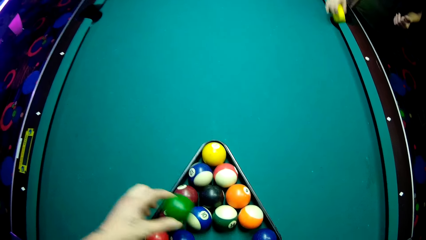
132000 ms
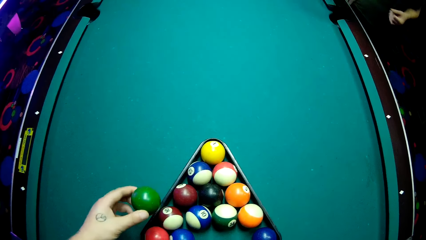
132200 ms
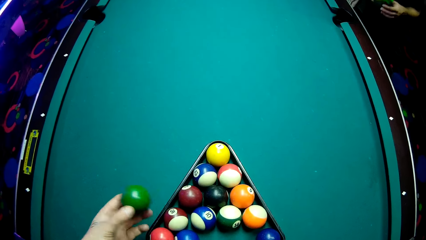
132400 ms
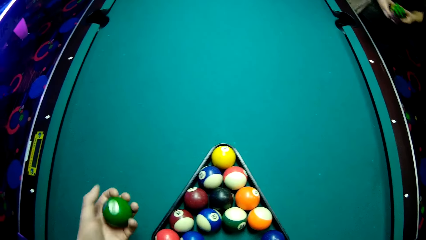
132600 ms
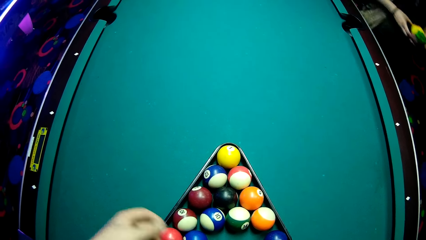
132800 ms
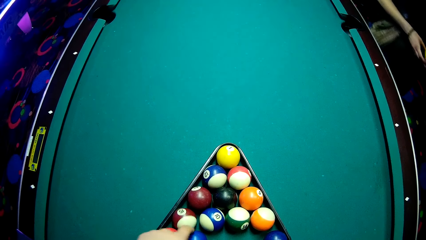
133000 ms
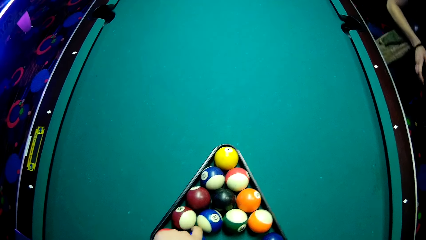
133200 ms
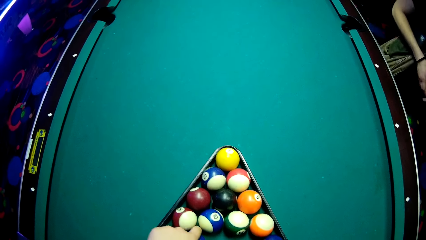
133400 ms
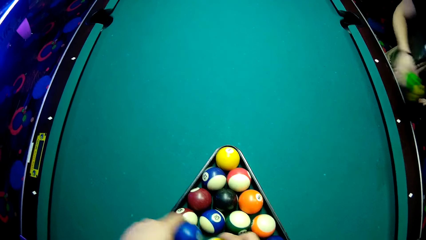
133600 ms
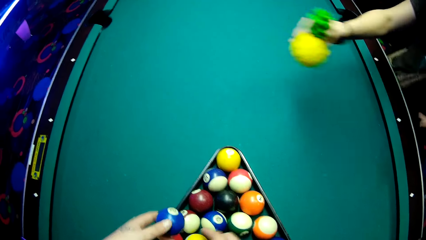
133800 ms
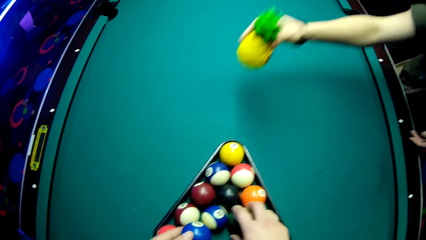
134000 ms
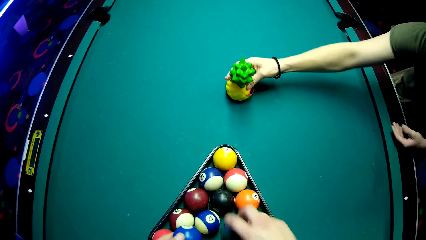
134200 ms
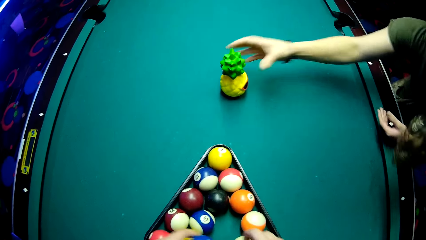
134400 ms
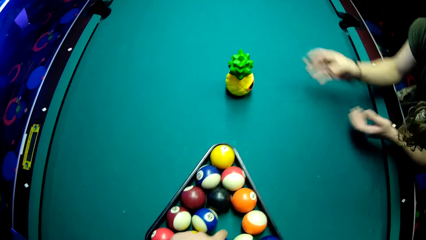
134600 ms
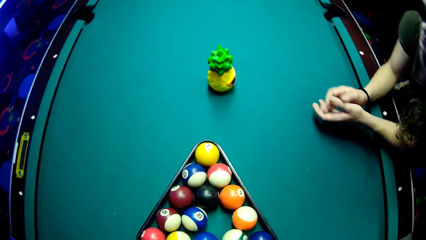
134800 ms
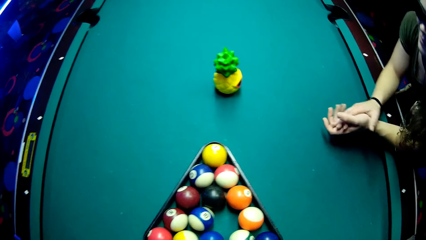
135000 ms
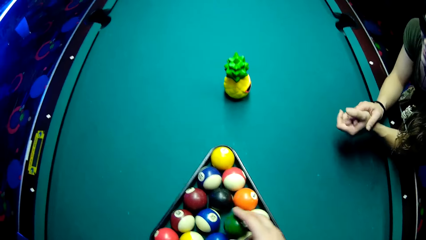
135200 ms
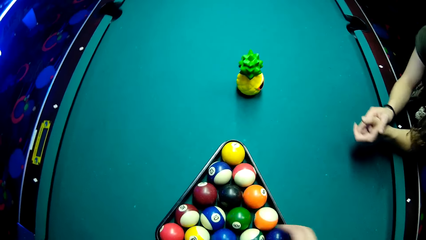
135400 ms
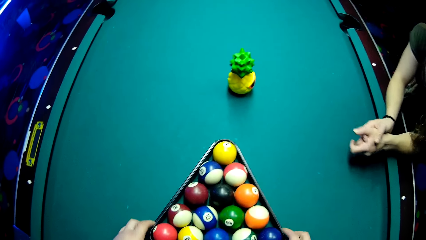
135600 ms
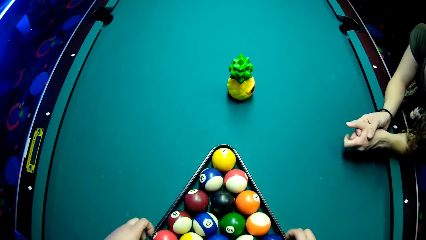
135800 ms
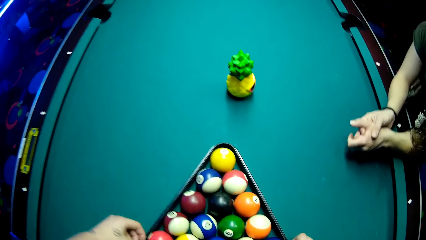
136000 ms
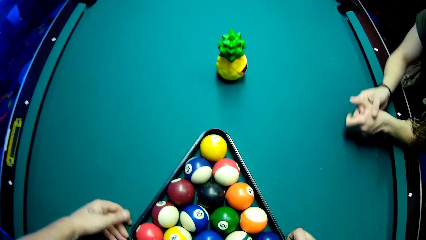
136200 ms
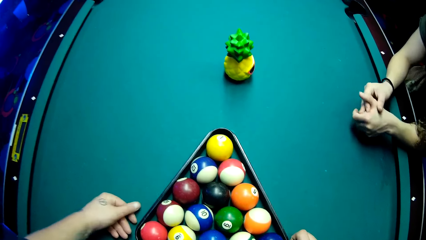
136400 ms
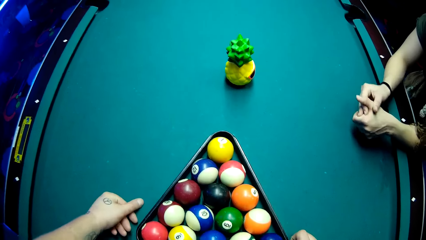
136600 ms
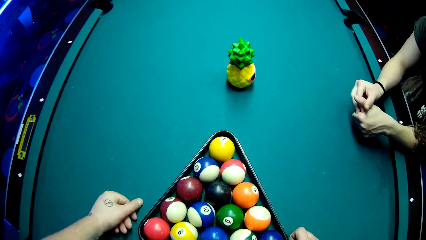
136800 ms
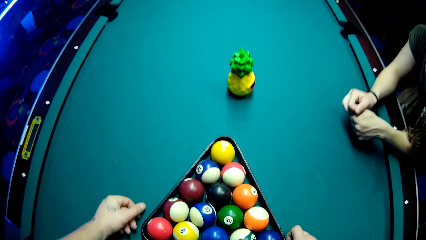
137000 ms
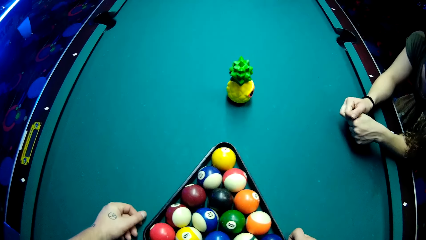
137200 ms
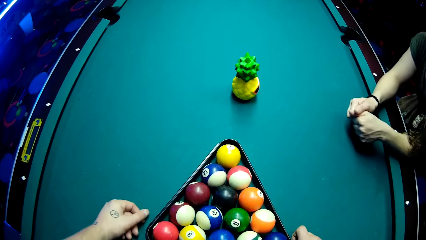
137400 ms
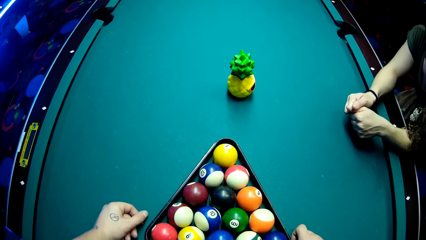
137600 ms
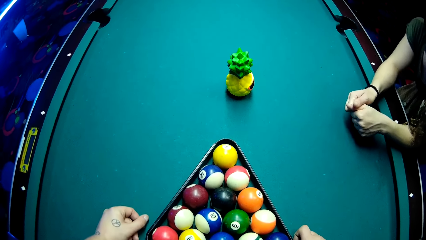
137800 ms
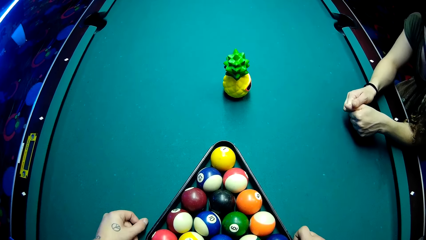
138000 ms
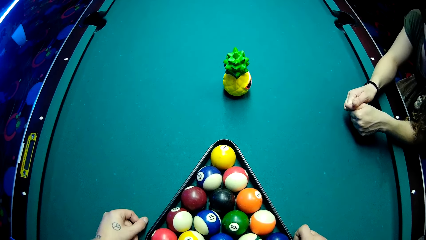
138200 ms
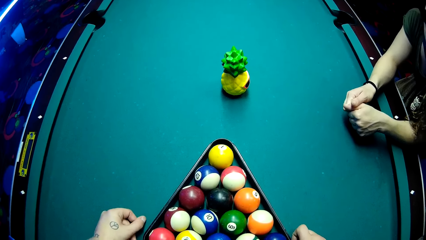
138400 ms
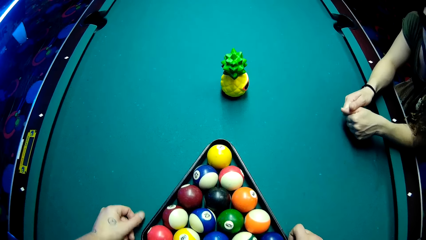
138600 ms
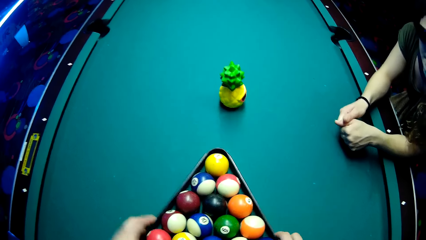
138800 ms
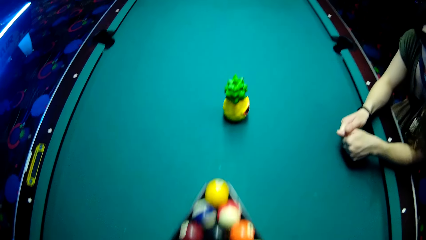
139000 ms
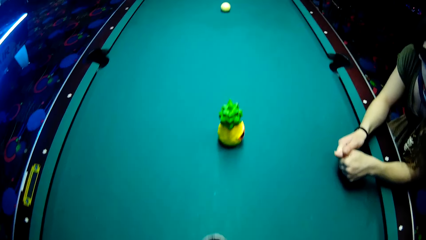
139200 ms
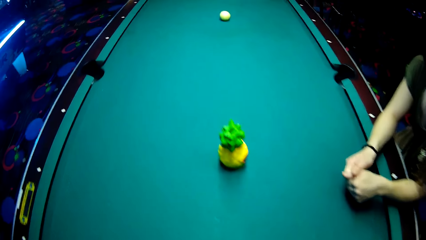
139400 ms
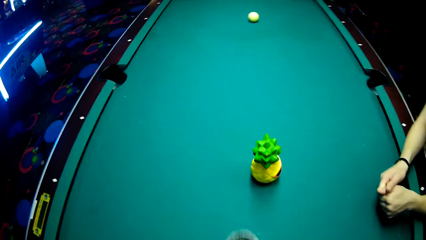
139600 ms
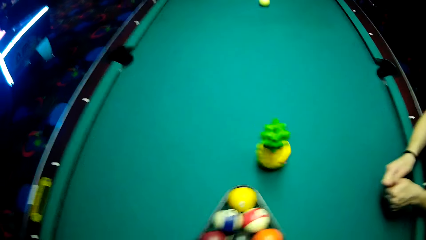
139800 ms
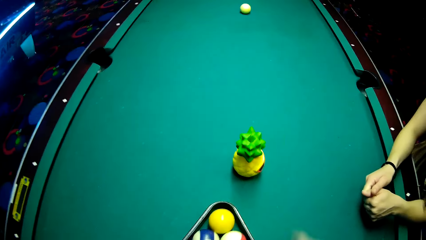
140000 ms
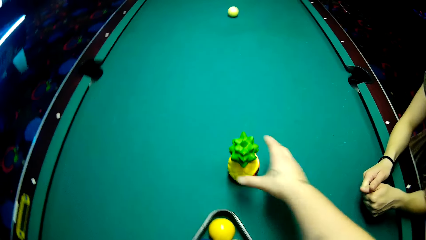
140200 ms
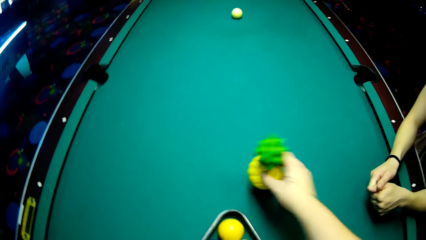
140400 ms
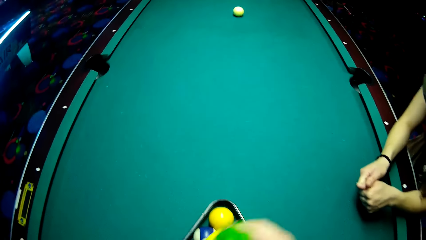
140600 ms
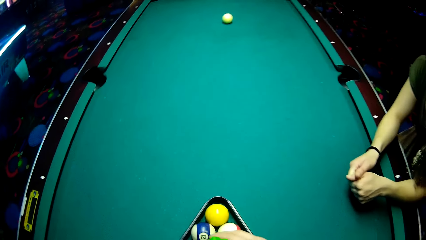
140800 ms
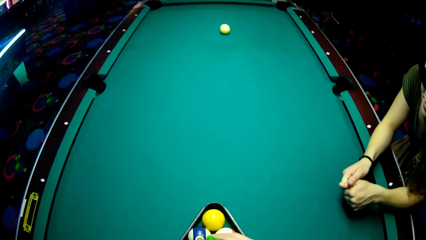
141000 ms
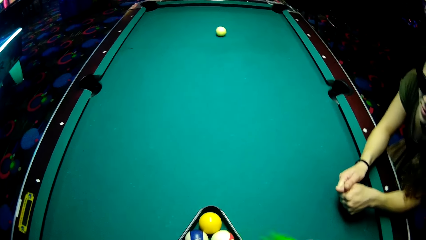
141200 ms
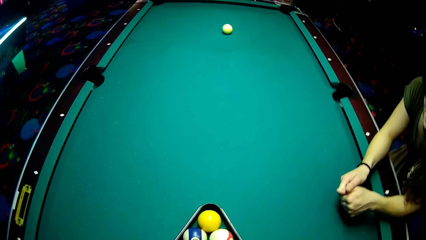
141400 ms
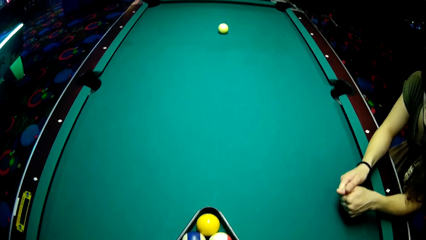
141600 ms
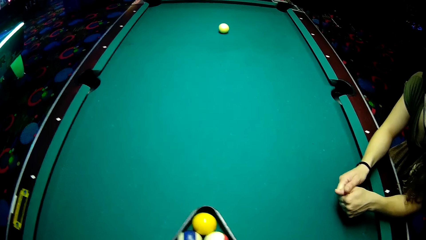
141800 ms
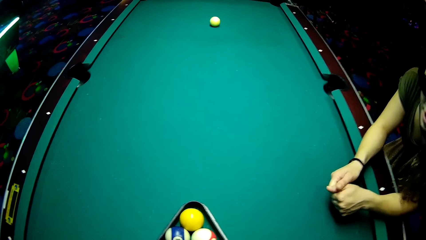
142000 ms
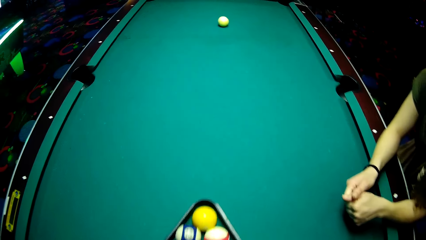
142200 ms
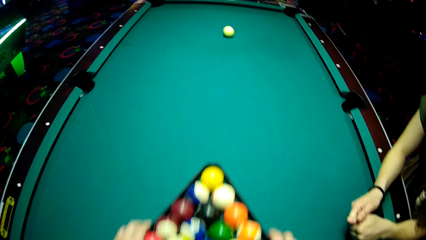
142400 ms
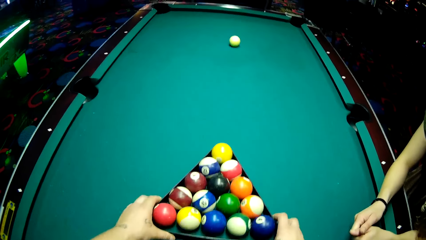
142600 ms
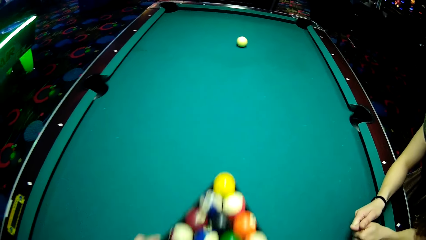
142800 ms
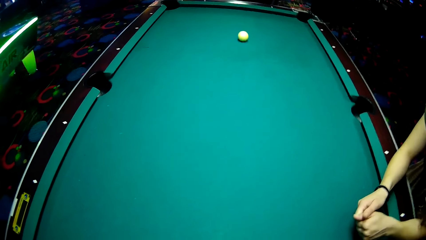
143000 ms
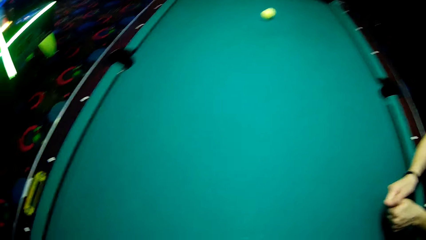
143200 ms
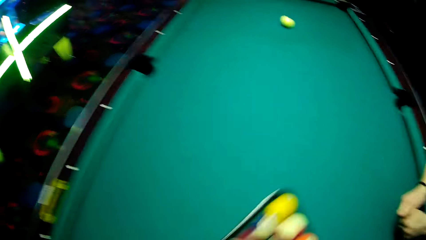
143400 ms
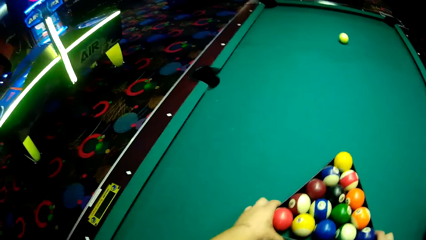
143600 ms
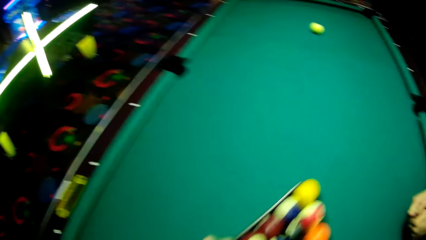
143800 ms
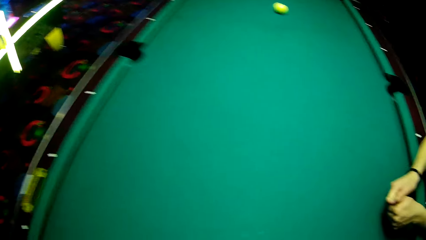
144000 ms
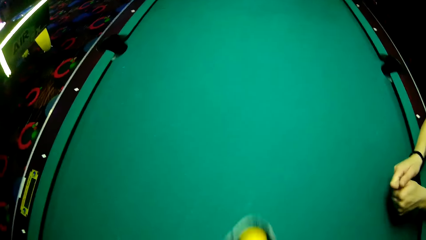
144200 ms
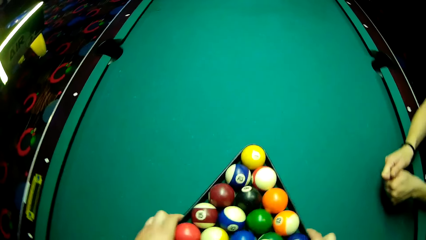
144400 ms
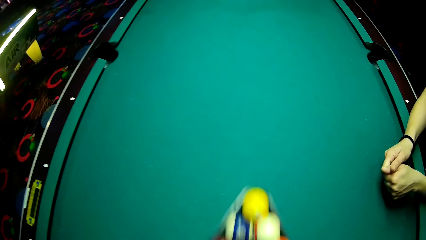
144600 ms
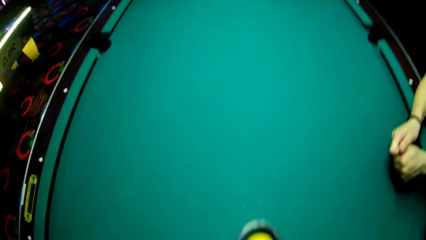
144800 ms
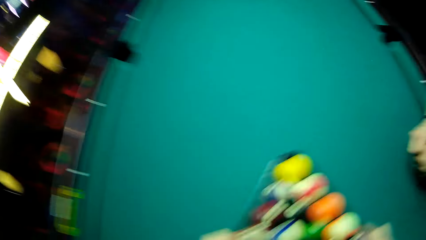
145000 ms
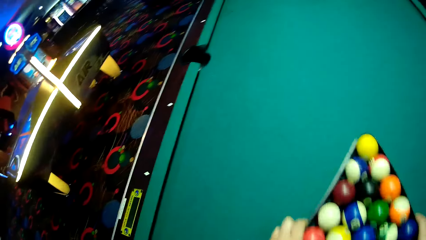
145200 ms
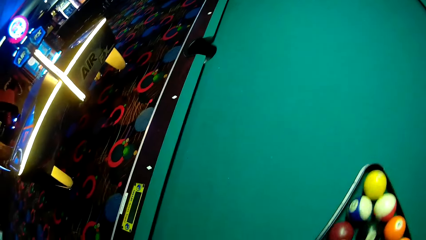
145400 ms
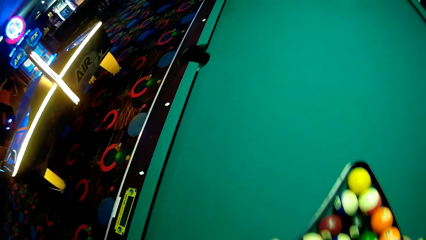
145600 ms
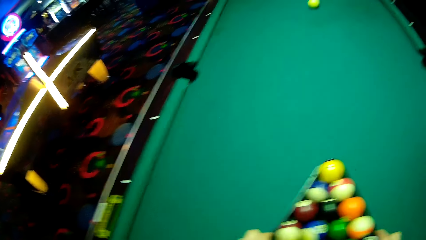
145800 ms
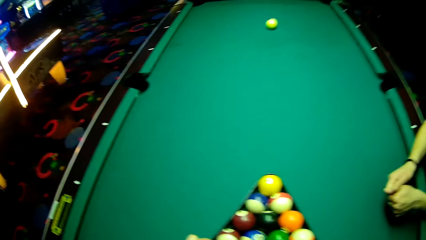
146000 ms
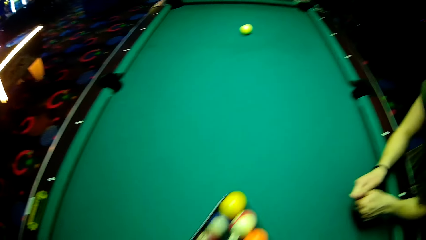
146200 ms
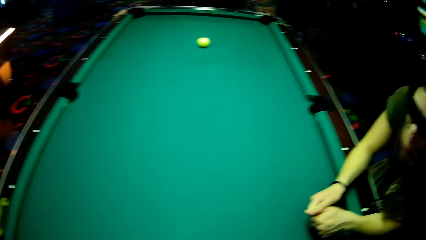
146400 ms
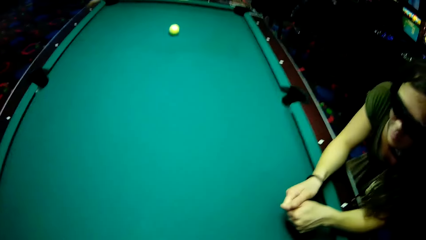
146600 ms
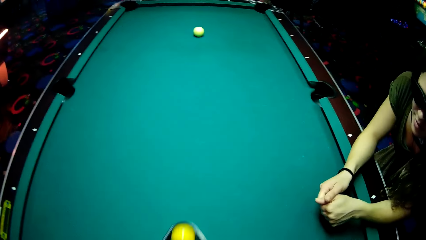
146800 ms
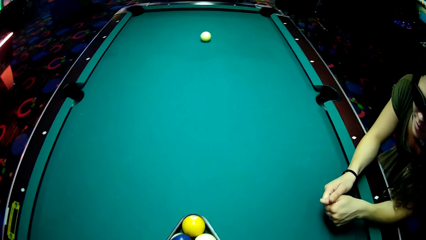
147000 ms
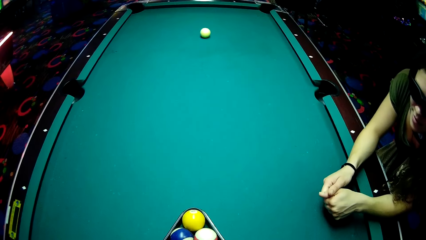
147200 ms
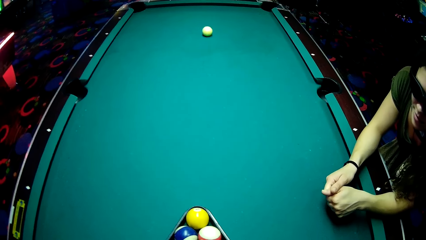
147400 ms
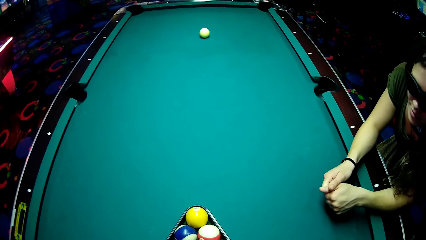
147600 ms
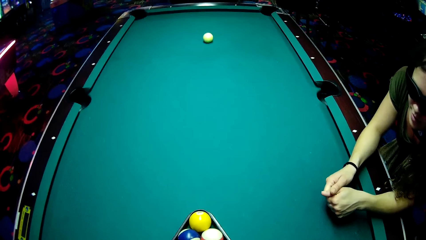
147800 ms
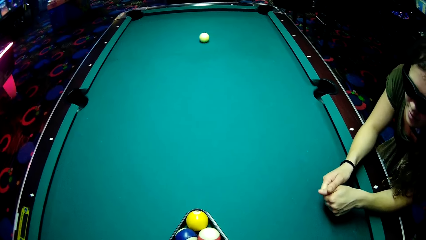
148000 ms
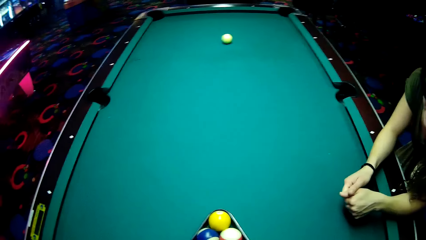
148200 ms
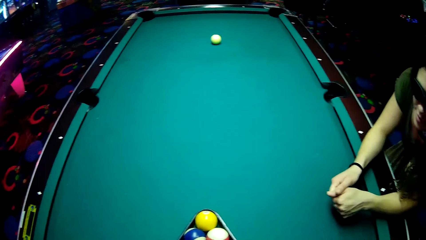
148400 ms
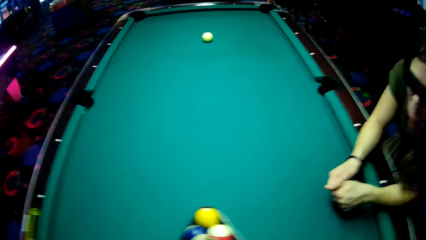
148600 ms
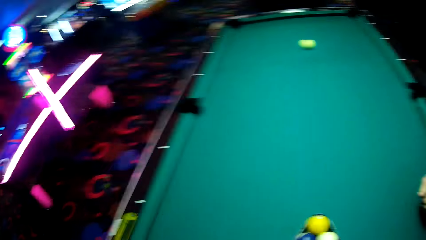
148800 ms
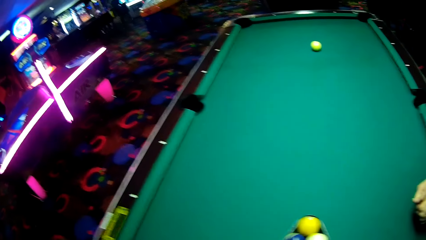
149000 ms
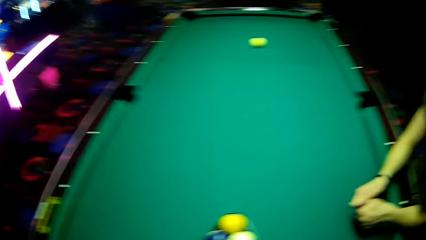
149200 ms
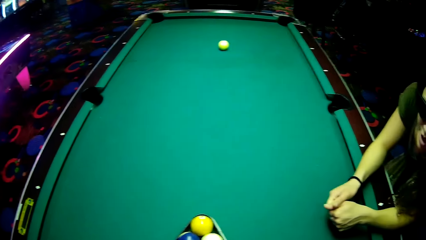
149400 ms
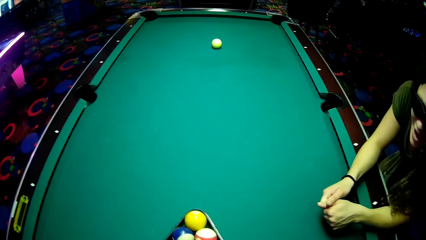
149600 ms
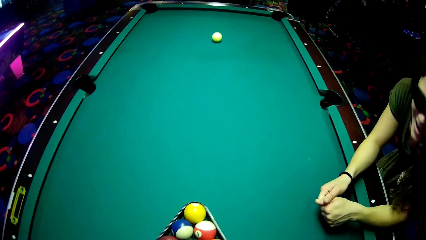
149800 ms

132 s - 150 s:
The camera wearer arranges balls on a tray or billiard ball rack. A lady puts a doll on the table, puts a ball on a pool table and puts her hands on the pool table. The camera wearer moves the billiard ball rack on the table. They pick up the doll on the table. They put a ball in the tray. They move the billiard ball rack on the table. The lady looks around the pool table. The camera wearer moves the tray on the pool table.
